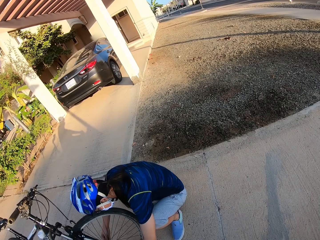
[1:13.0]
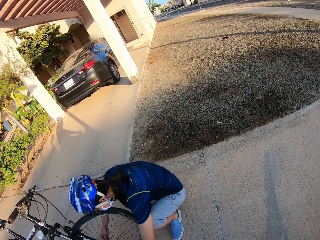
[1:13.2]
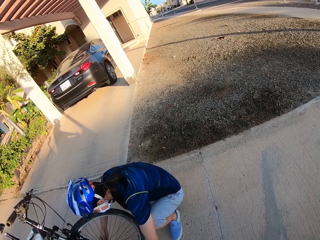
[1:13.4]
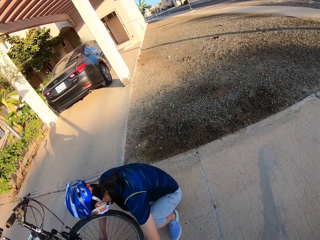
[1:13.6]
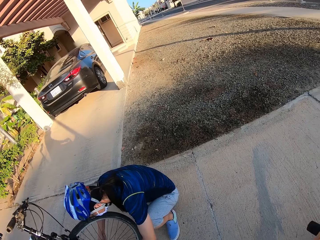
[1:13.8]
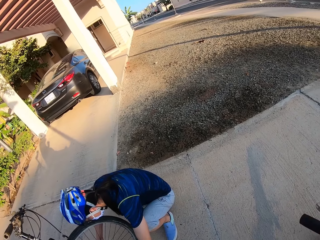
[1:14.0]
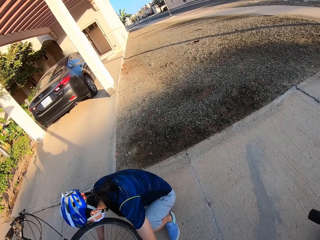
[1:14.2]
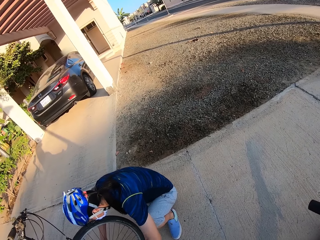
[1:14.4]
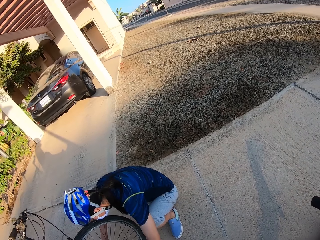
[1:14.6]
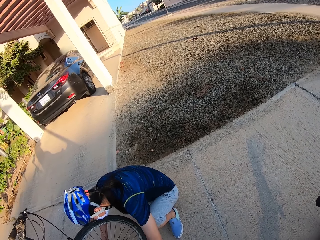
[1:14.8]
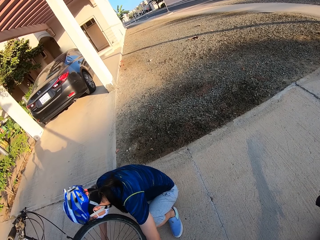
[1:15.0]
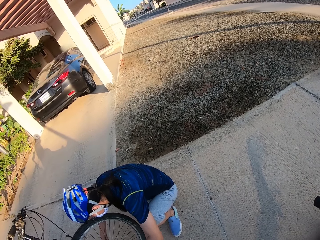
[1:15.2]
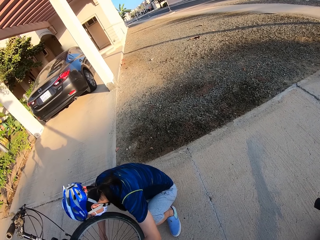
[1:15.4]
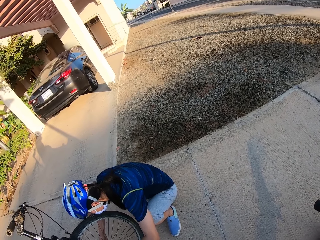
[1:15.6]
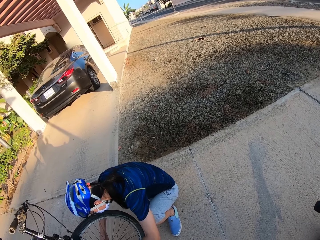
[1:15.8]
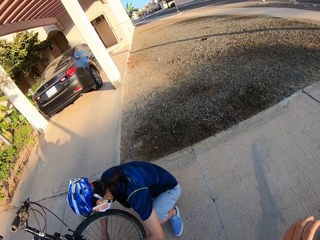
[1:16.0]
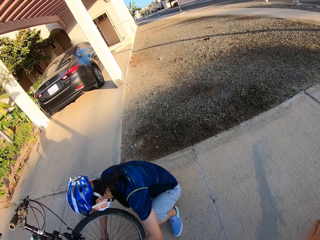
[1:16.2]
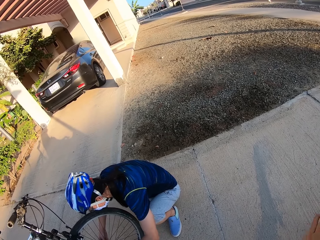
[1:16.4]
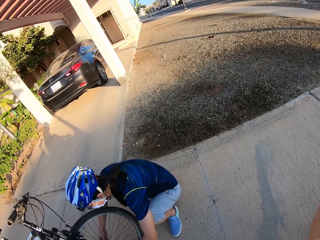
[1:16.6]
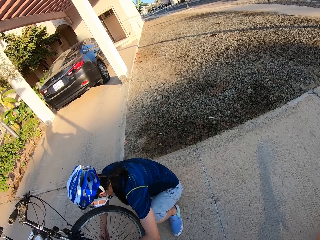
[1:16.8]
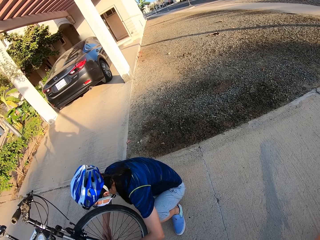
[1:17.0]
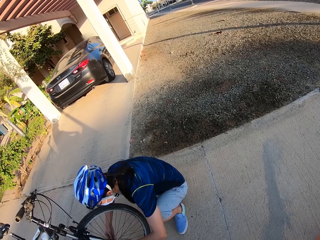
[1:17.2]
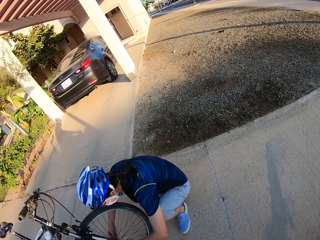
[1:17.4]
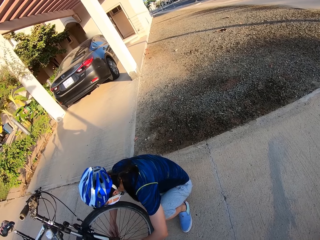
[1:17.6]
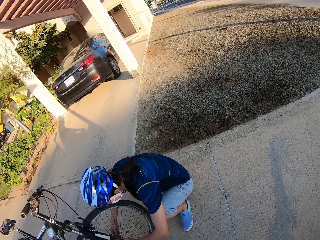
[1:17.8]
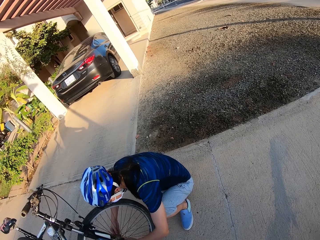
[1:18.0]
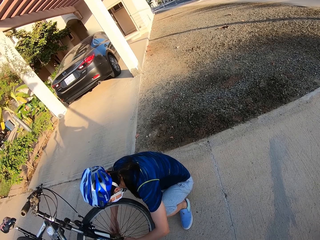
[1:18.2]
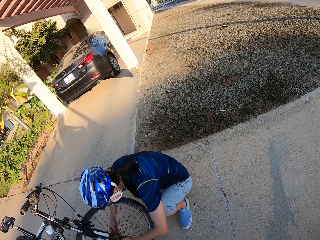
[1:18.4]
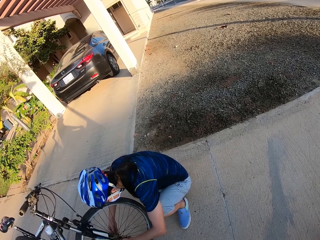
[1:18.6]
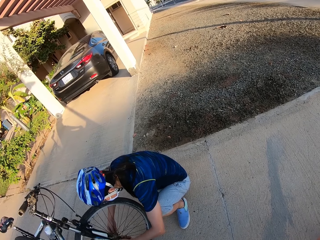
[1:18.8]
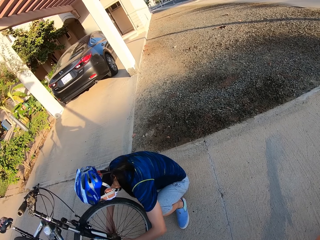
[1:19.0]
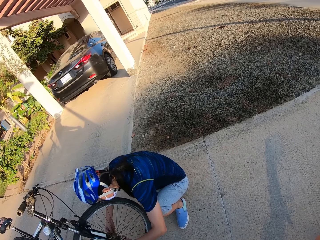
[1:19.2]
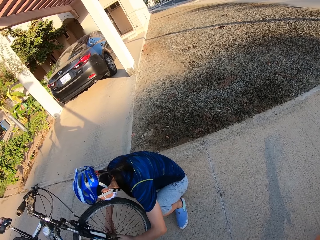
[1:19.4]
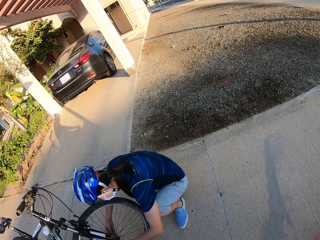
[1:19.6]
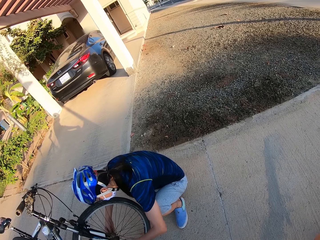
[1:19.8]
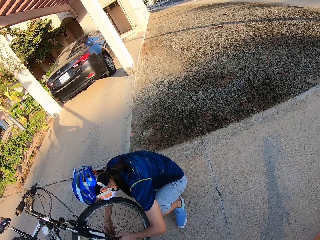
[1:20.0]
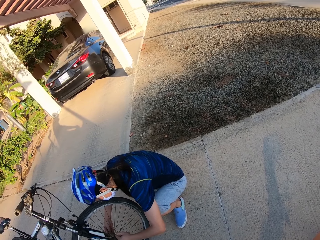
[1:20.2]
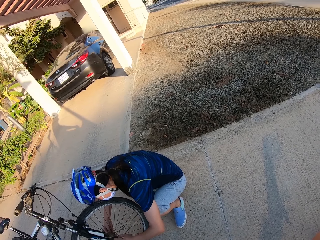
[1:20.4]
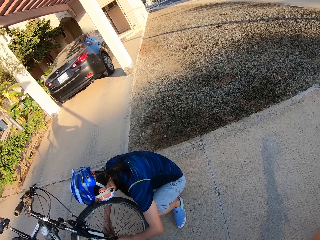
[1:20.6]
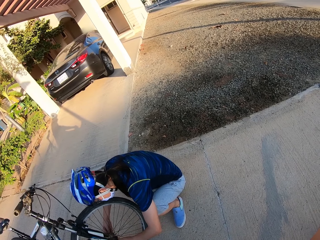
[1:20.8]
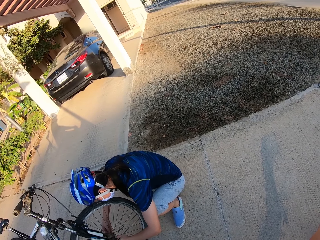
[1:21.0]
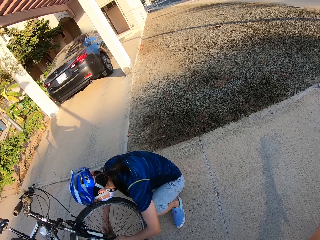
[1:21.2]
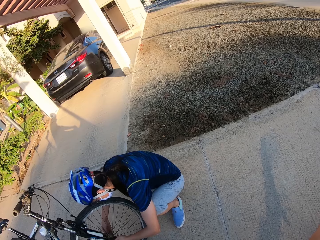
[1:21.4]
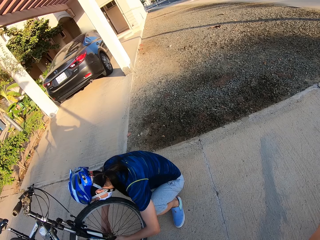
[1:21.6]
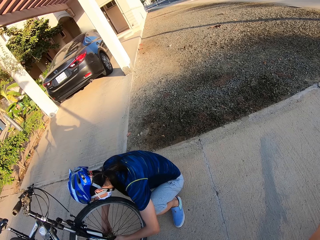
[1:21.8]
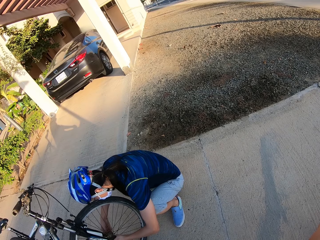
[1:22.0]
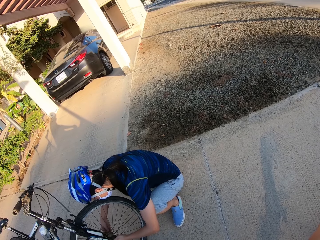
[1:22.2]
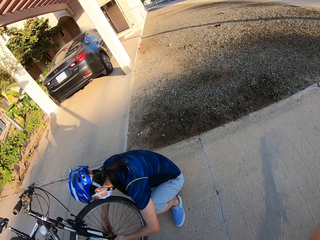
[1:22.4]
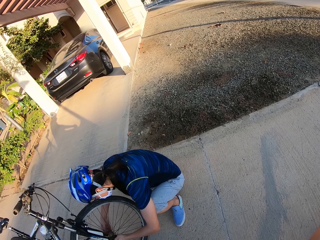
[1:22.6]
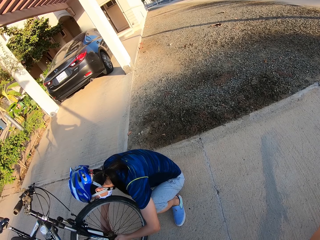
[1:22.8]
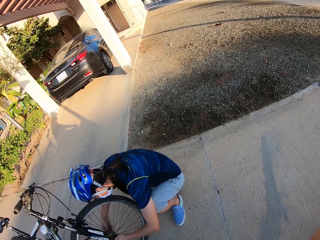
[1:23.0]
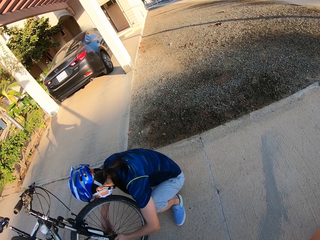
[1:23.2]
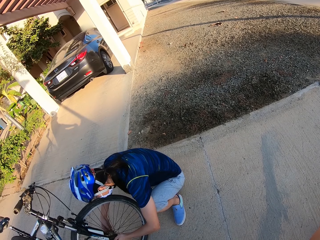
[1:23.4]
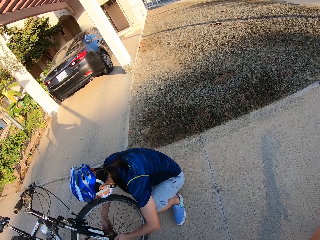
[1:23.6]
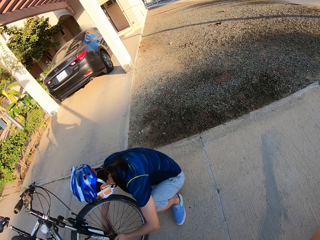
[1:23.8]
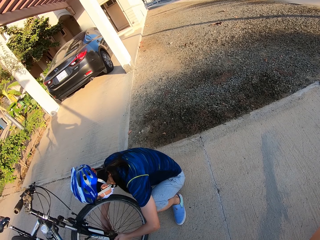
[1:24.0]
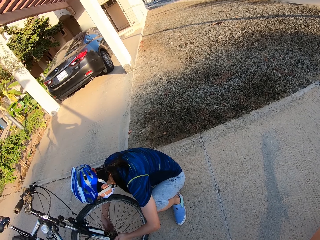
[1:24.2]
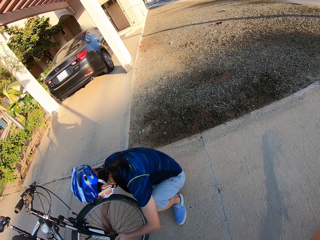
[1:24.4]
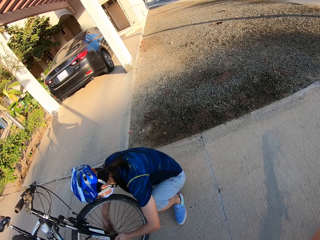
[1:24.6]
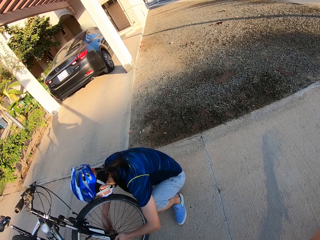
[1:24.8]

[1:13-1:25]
The camera wearer raises their hand. They hold the bicycle.

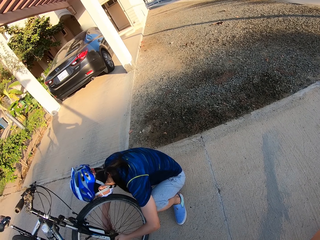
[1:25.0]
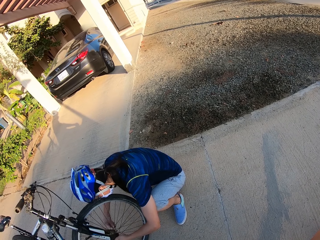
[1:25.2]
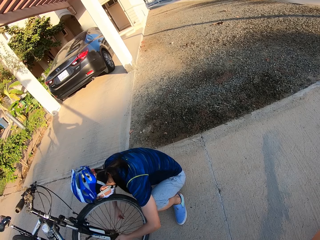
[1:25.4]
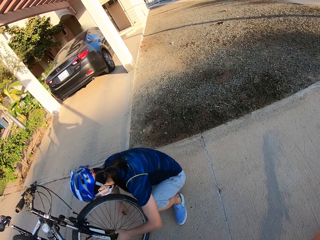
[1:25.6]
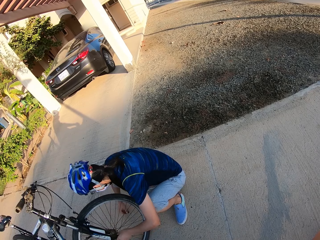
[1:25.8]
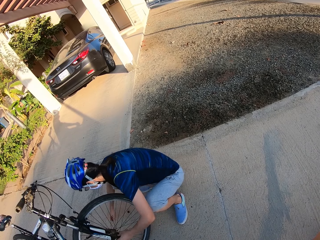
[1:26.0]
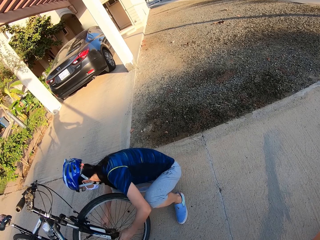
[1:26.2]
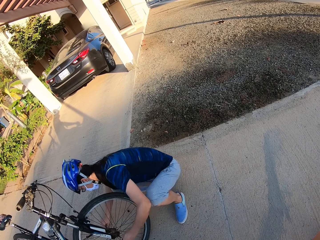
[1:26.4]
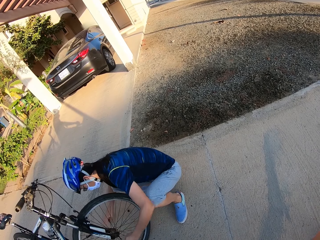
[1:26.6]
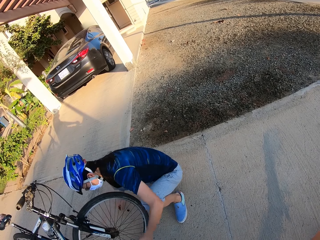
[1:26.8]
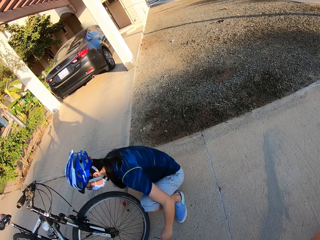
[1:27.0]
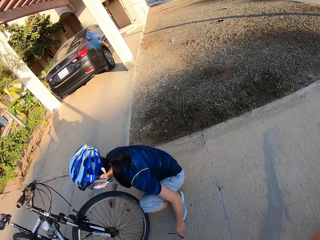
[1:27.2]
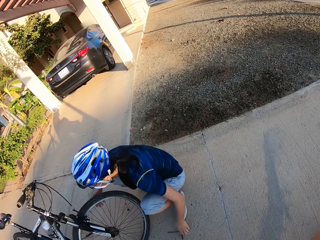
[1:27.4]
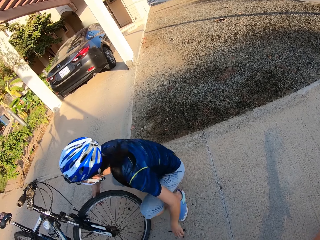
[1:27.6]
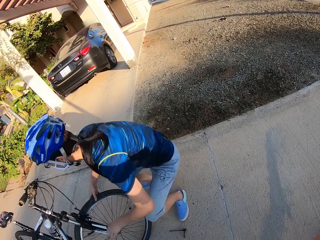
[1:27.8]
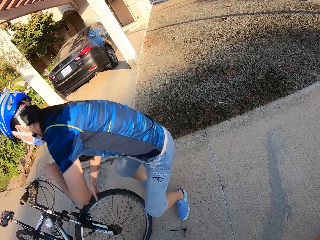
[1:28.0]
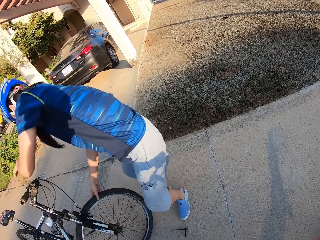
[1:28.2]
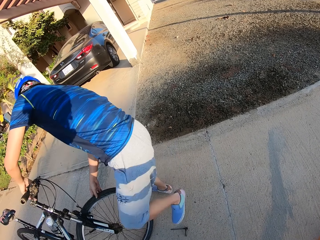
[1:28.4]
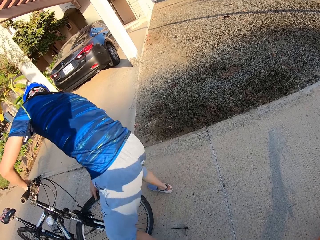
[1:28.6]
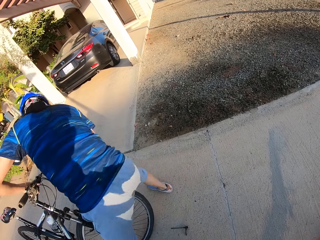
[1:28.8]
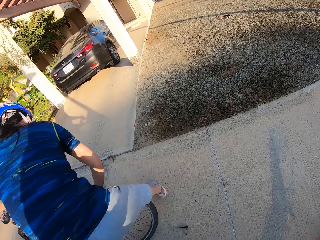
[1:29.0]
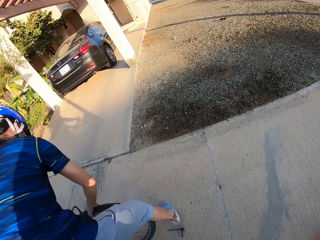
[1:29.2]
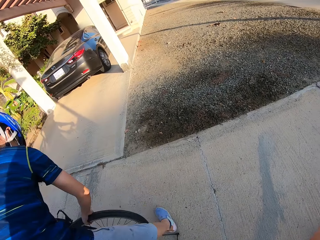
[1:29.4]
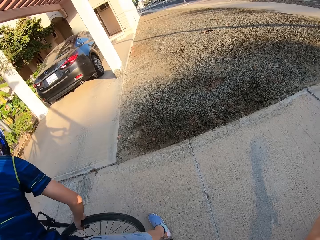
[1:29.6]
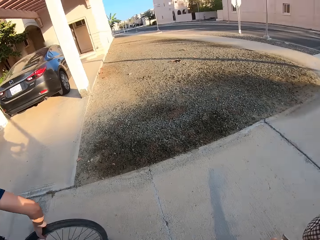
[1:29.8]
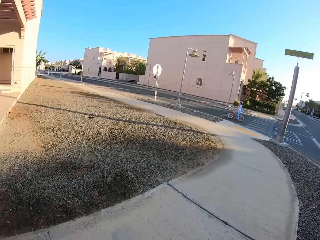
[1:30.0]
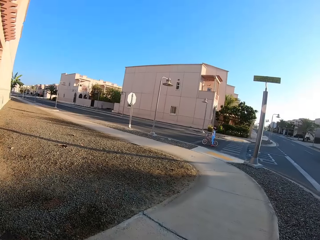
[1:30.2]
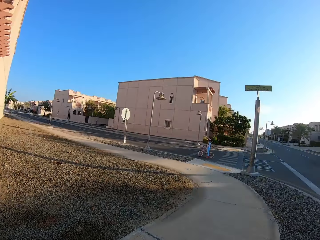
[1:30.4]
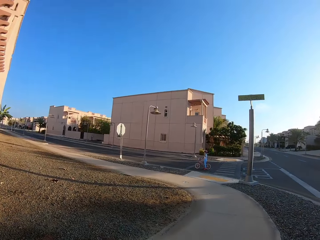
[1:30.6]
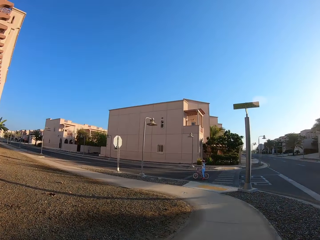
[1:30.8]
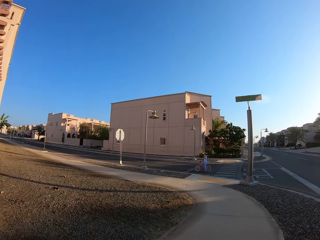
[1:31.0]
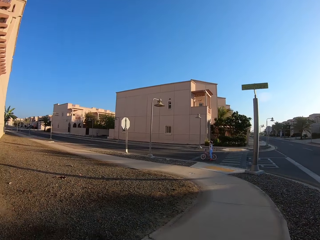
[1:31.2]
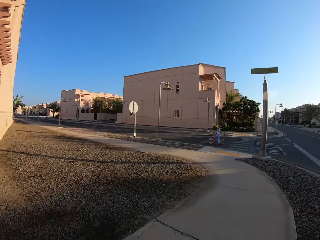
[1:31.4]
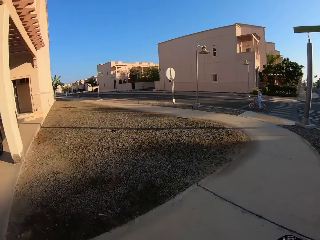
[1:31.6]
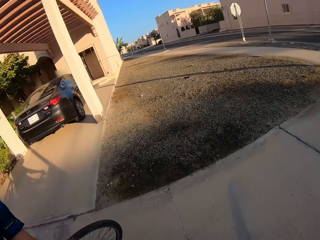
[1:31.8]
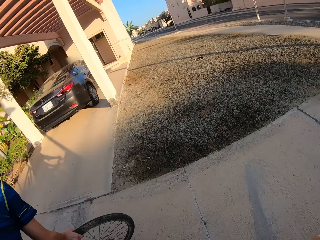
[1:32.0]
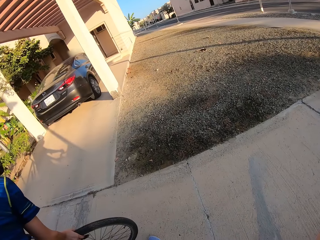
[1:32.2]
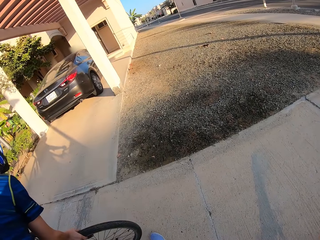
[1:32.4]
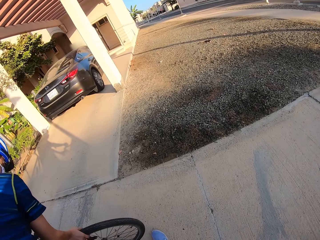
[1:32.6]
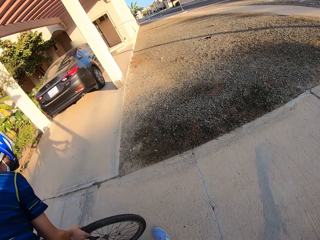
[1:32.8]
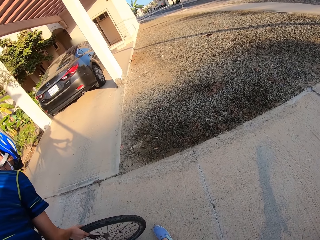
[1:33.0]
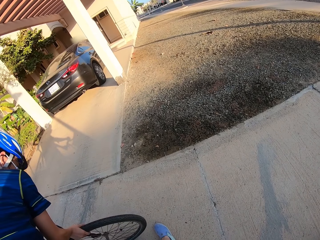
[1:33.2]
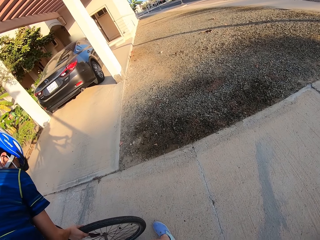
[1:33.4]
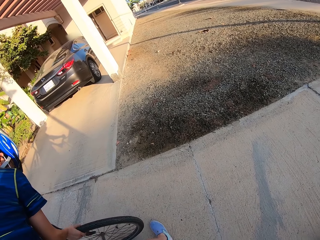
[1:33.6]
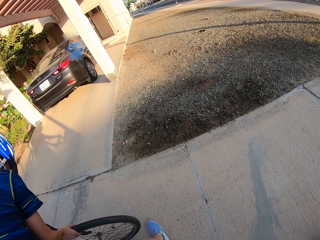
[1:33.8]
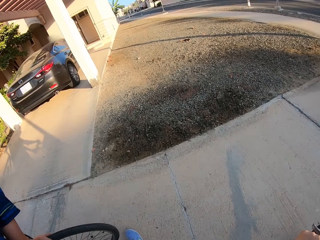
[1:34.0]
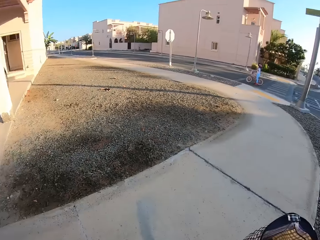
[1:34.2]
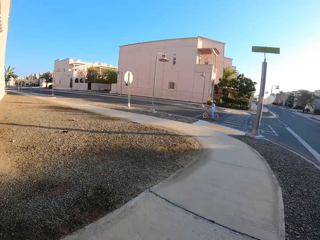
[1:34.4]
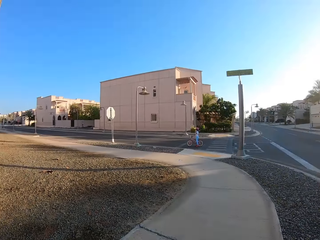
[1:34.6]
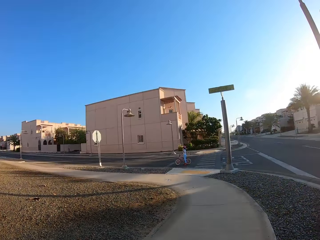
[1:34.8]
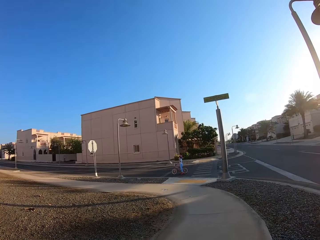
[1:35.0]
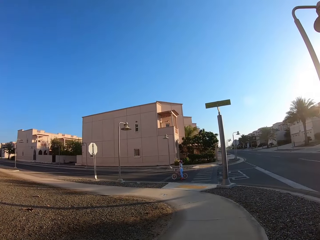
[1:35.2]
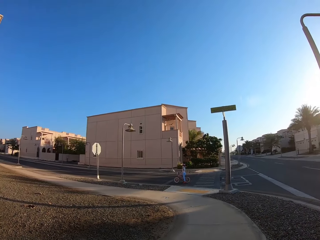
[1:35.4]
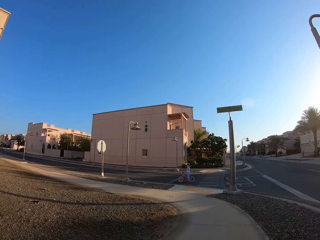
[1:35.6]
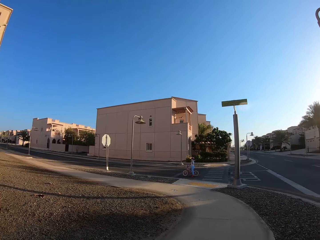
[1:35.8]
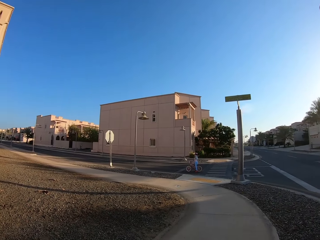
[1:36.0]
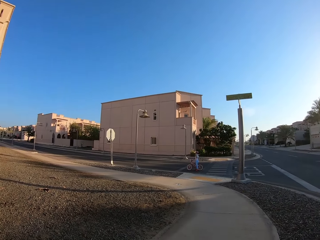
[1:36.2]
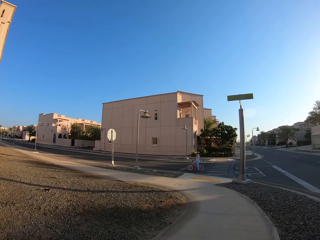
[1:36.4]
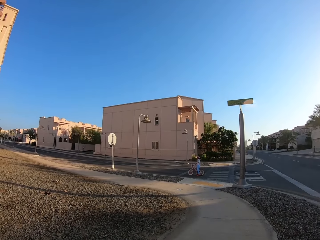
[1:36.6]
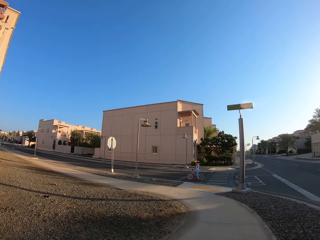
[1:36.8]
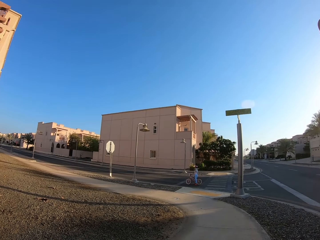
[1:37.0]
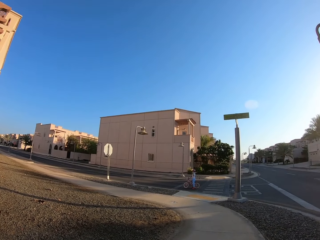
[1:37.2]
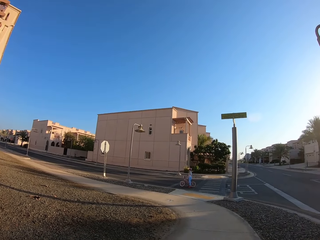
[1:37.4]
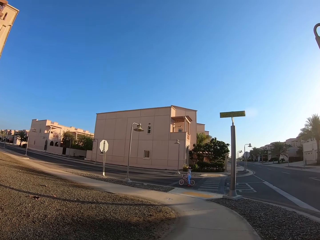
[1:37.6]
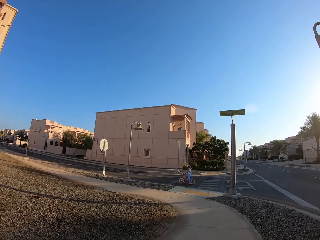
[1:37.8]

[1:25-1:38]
A woman stops to ride the bicycle.
